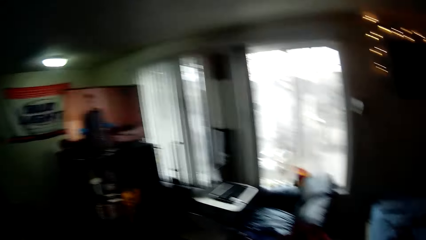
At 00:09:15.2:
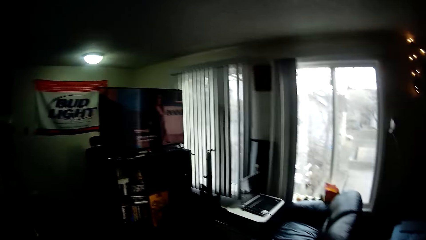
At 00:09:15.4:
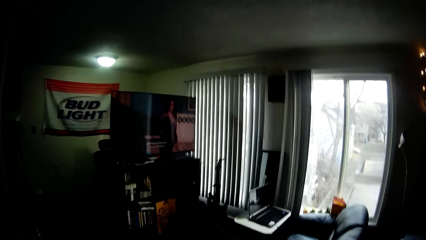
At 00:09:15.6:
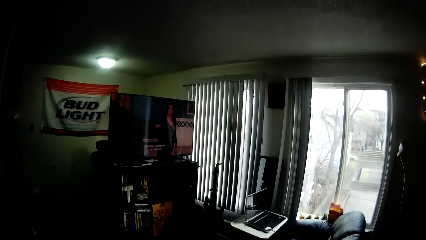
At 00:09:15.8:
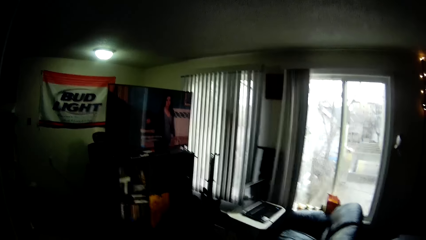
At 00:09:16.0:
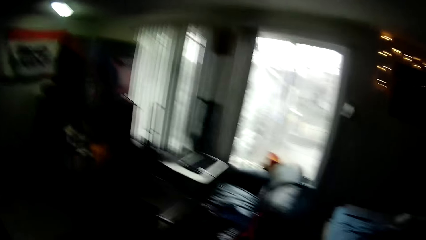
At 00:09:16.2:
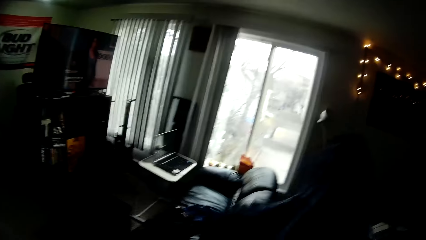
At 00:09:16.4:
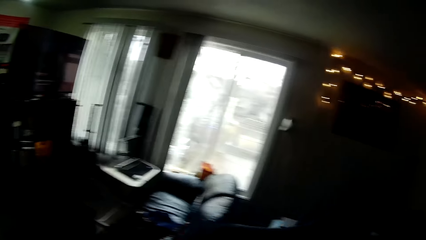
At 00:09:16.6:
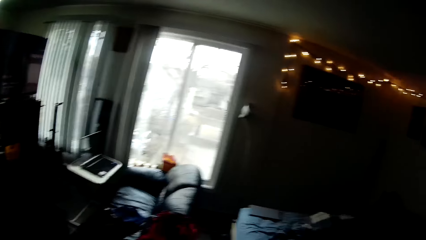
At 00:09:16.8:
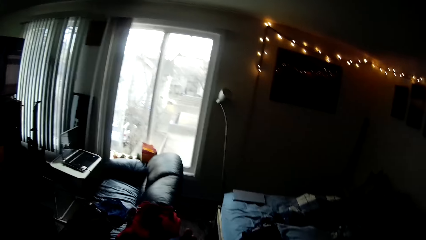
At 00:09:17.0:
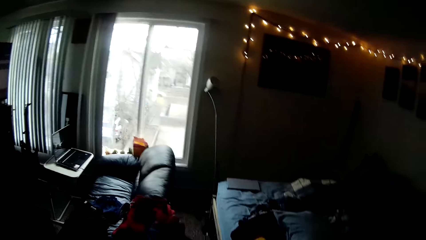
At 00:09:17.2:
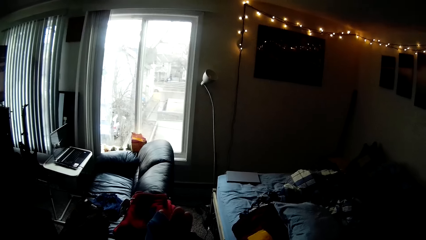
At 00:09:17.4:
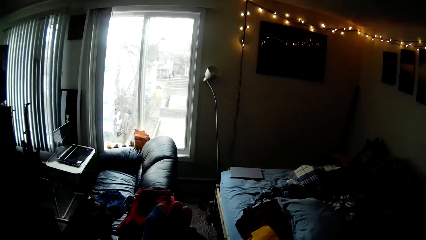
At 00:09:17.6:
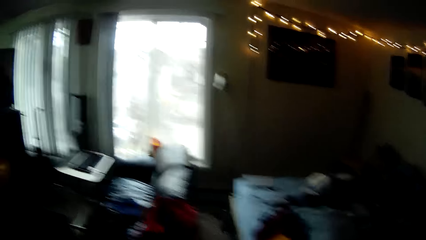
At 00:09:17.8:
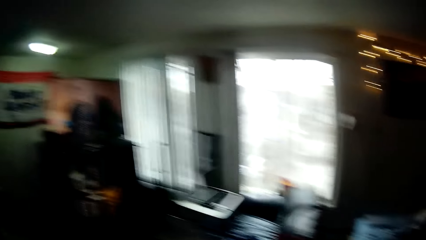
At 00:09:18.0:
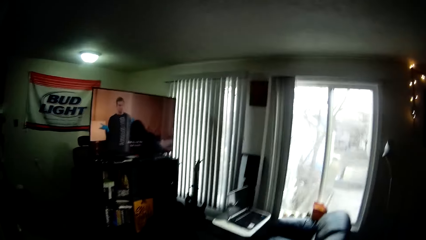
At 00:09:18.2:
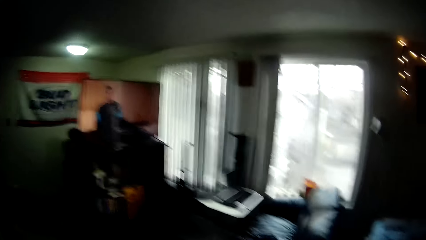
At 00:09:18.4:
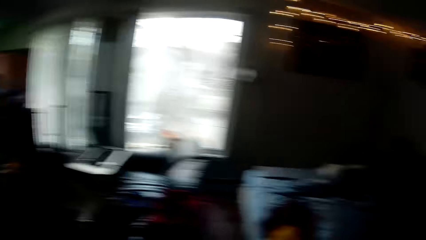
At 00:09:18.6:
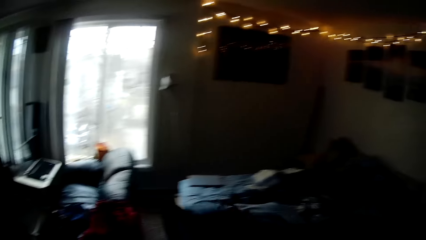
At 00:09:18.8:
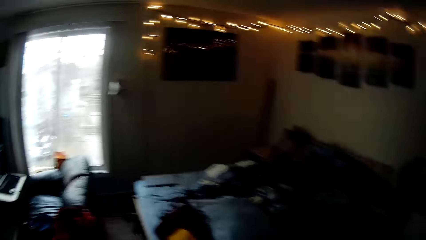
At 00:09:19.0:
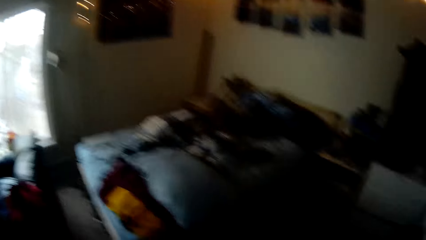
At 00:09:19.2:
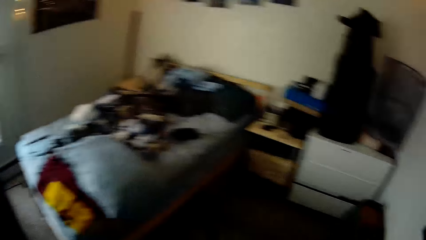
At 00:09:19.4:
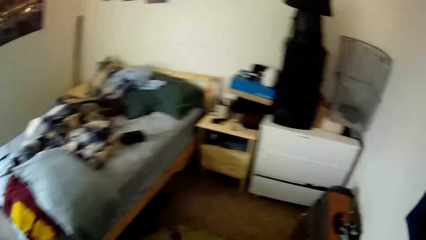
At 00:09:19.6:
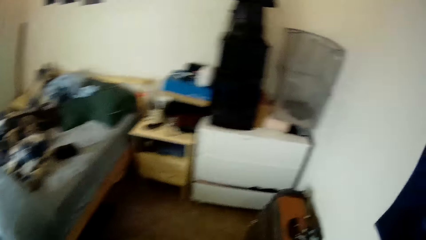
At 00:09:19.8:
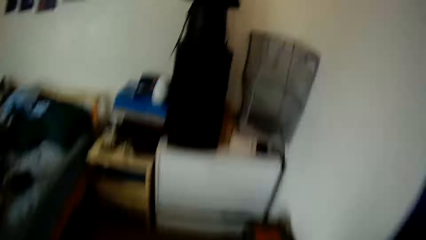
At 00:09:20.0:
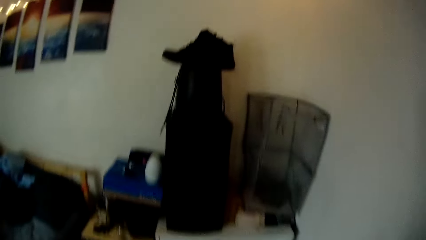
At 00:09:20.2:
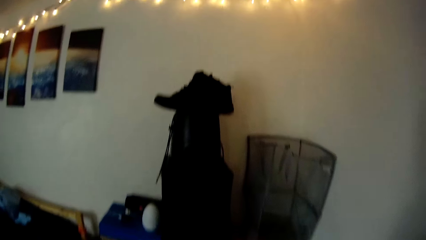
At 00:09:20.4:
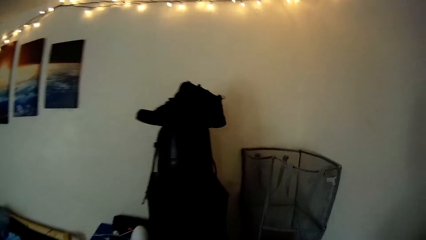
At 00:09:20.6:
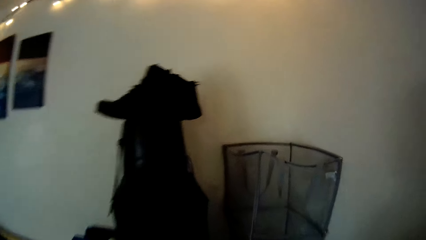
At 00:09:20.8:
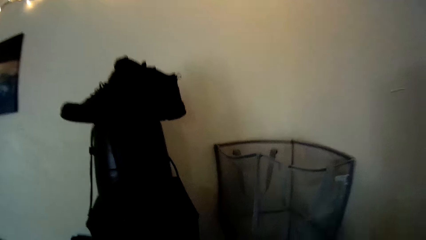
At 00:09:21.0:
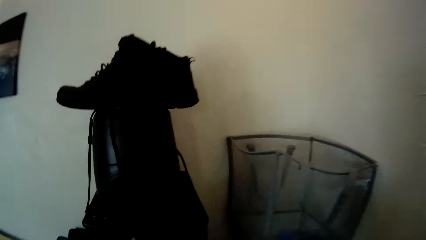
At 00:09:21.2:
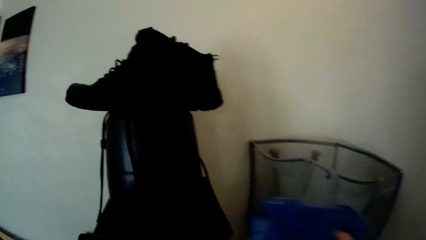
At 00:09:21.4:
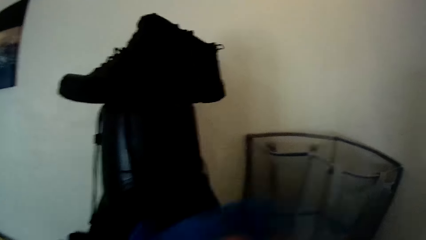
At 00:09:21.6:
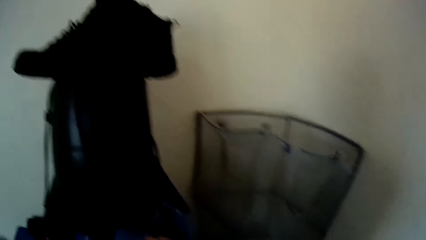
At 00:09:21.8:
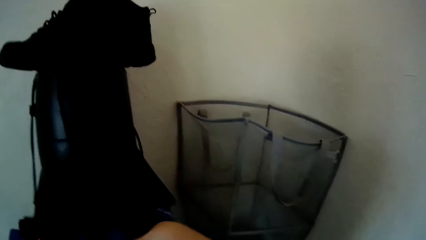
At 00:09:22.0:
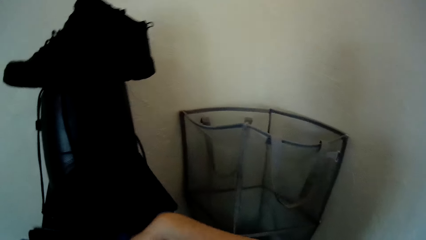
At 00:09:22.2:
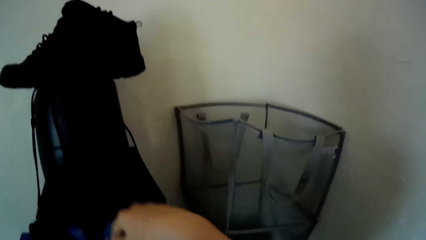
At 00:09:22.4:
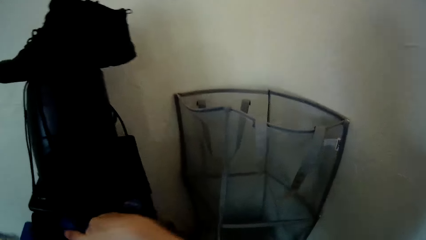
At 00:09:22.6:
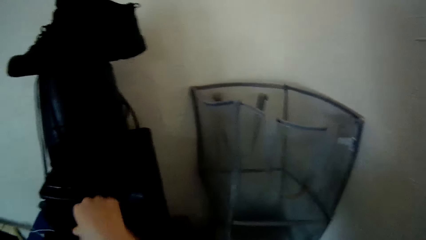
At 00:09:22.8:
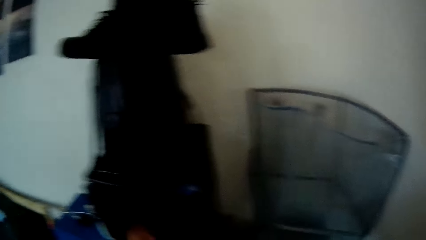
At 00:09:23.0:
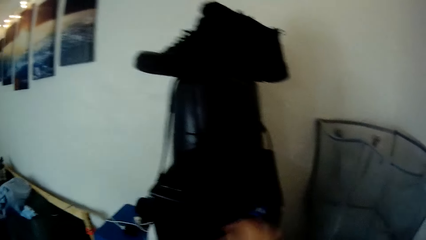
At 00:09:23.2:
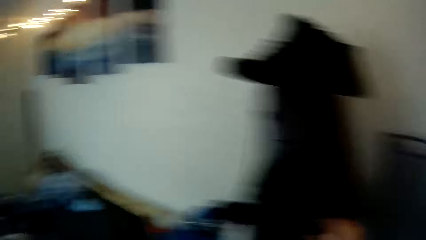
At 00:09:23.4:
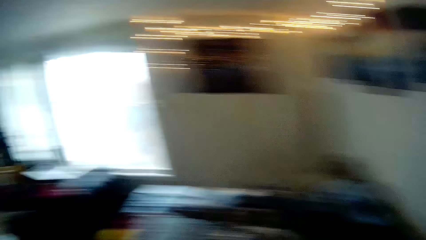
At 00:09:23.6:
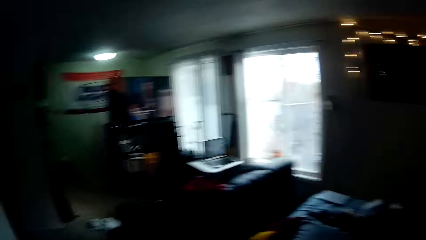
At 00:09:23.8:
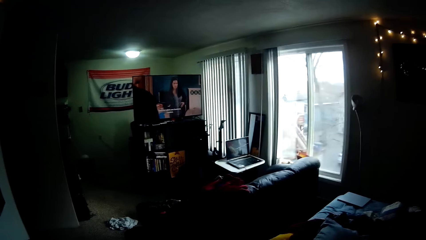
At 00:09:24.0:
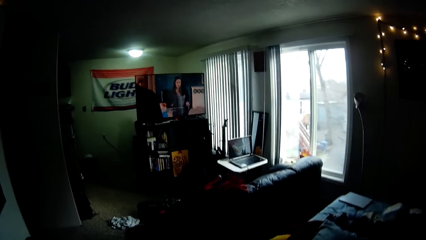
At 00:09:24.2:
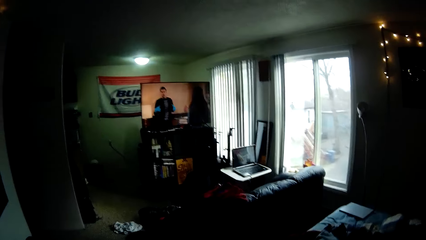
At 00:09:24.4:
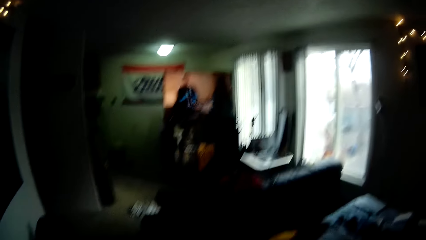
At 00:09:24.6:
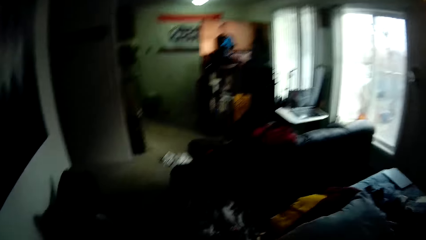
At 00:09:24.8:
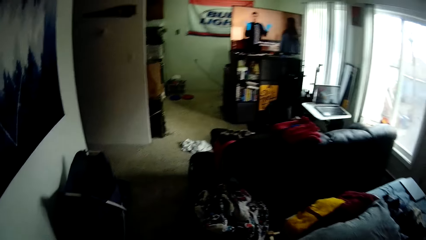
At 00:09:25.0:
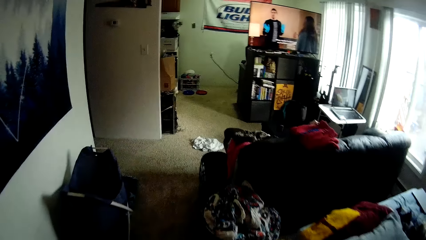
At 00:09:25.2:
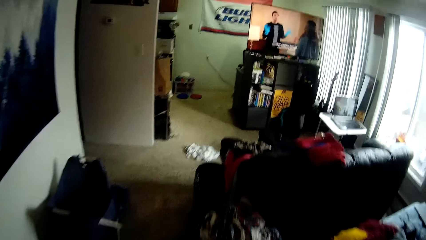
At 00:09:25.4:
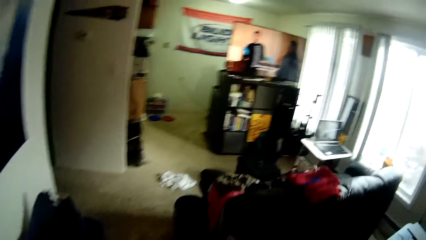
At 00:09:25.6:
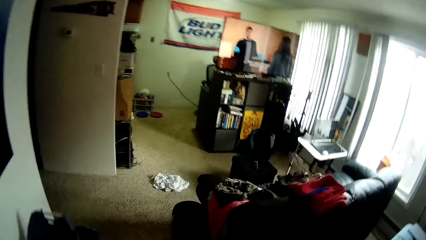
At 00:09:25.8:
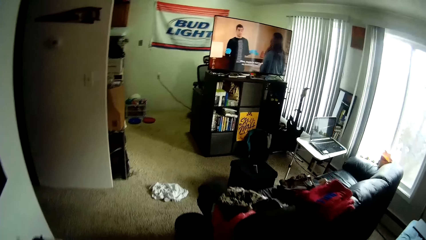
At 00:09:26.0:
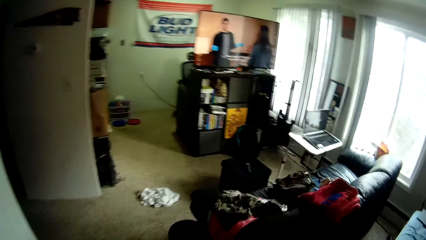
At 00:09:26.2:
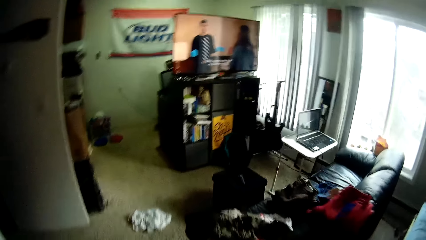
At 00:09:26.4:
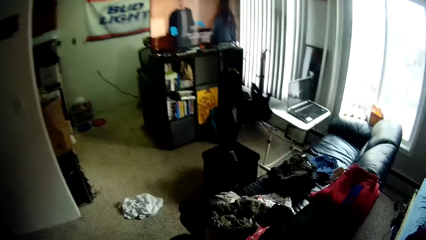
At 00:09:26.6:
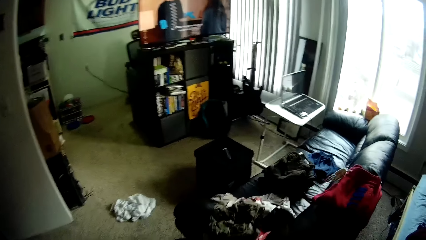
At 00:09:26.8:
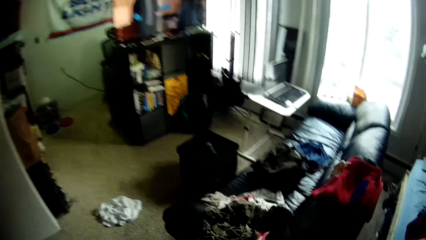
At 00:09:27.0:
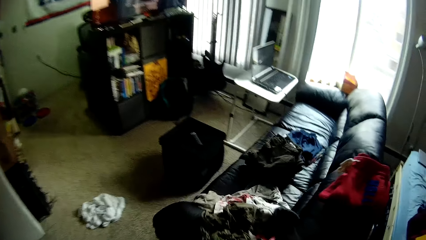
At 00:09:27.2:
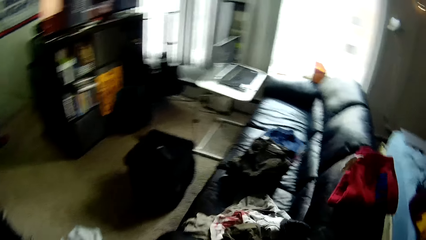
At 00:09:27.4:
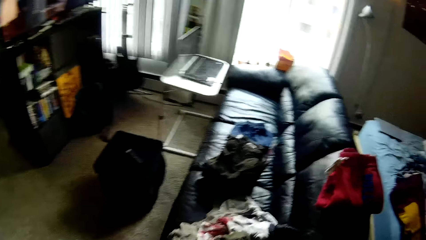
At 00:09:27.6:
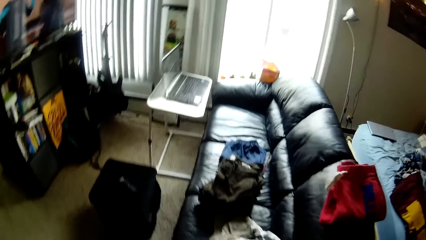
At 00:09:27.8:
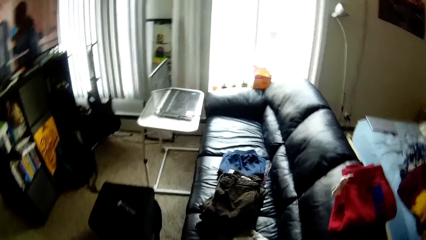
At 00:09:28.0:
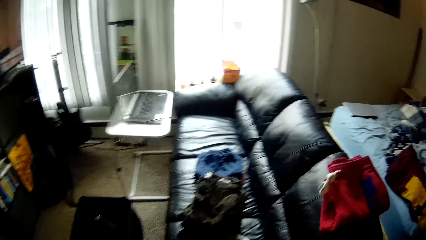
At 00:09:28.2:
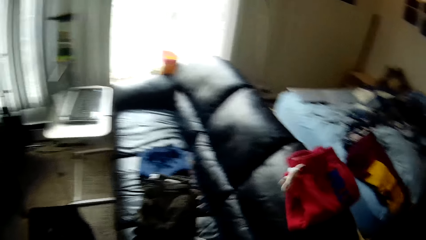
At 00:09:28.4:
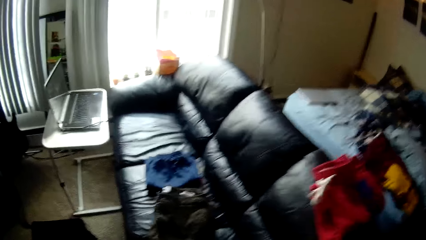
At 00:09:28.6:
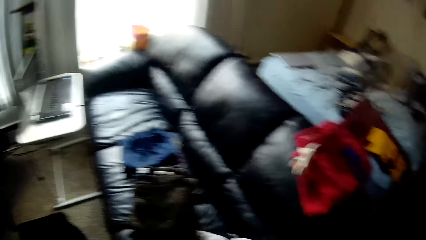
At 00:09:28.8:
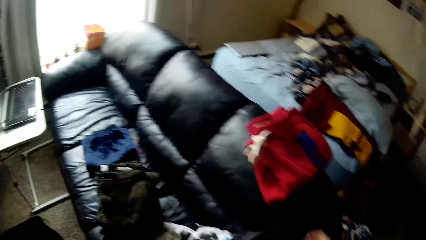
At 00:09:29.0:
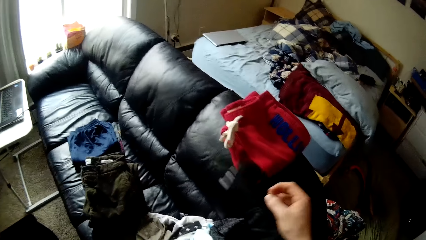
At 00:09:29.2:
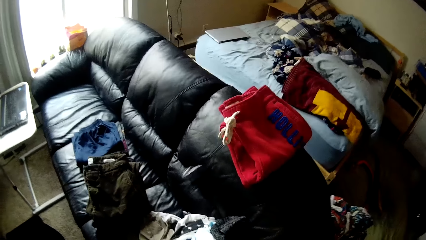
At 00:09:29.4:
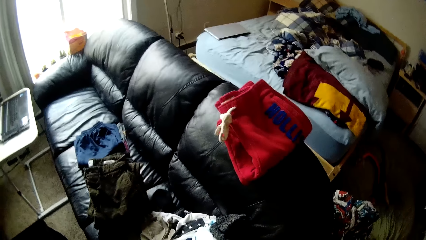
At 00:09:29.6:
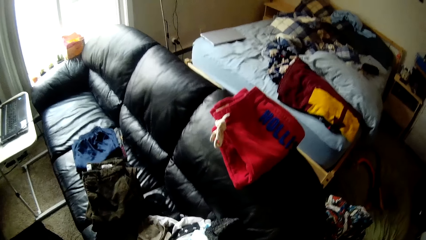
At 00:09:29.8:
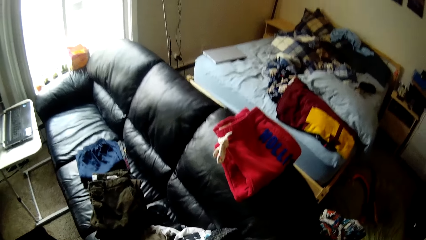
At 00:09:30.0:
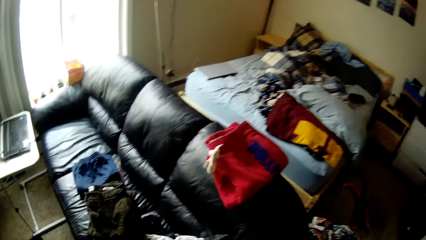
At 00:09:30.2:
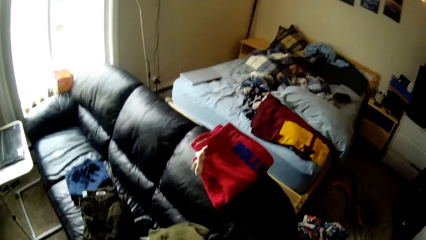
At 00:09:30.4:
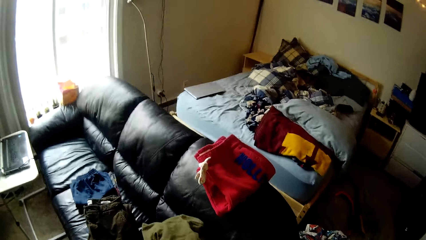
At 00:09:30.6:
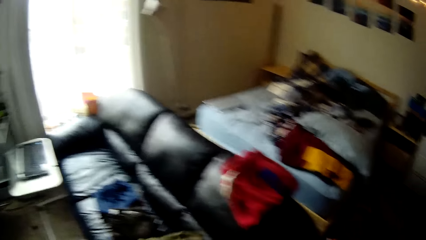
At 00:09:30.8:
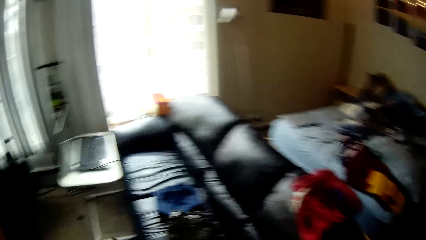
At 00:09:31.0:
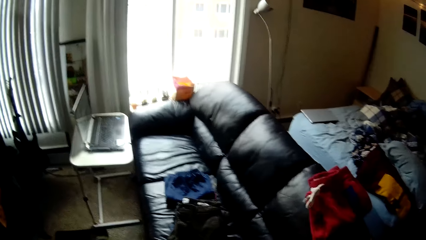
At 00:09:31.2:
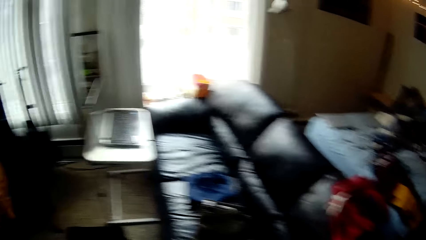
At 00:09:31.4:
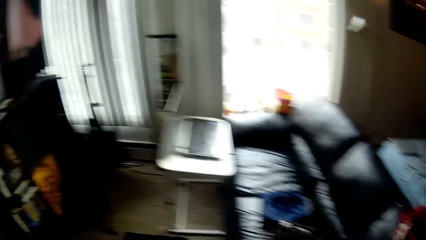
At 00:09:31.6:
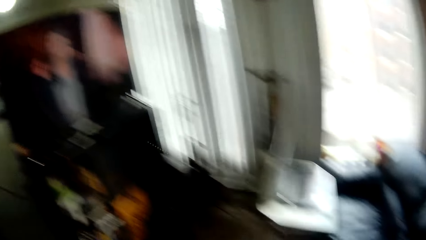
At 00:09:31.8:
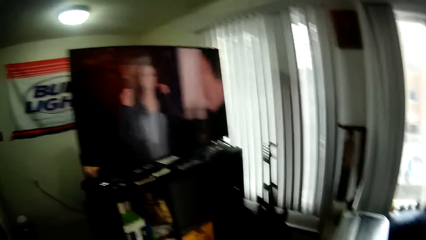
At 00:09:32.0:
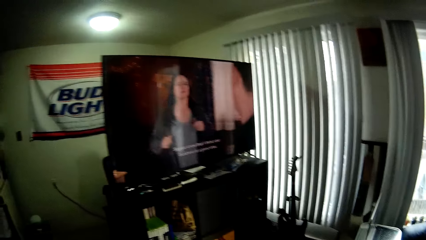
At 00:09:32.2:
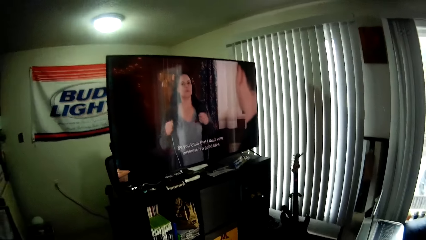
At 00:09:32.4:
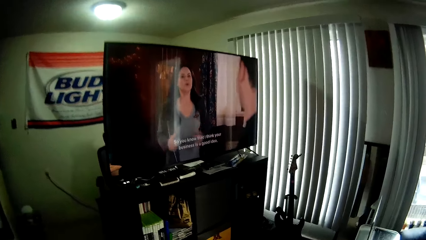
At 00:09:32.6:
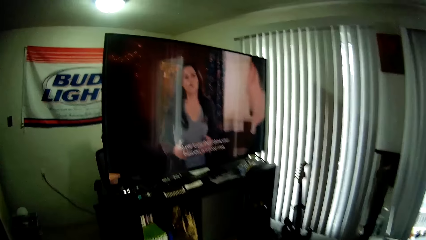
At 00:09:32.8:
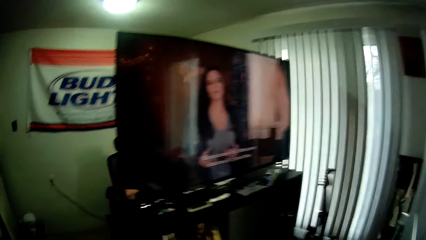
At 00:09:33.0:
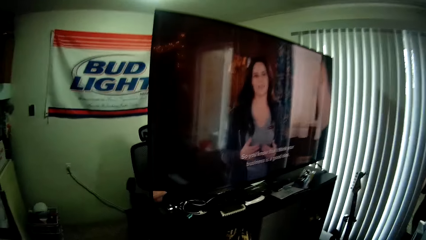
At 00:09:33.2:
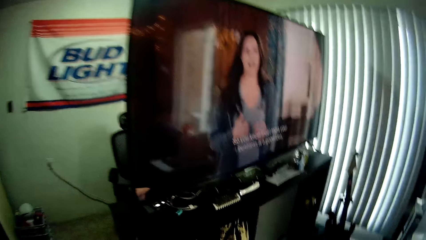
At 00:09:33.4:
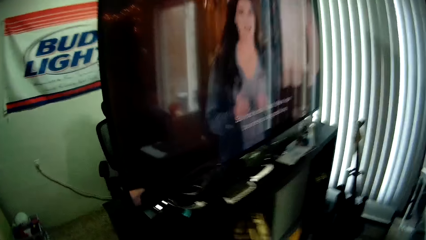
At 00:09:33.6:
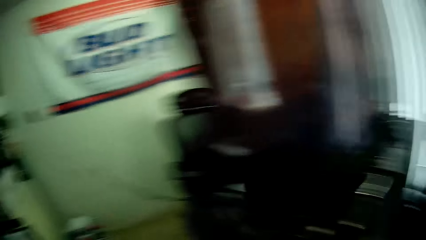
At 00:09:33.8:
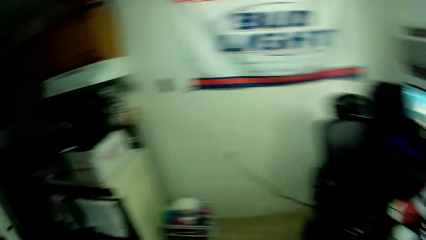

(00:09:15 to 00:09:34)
The camera wearer lifts the cloth. She holds the cloth. She watches the television. She walks around the house. She puts the cloth in a drawer. She closes the drawer. She walks around the house. She throws a sock on a sofa with her right hand. She walks around the house.
